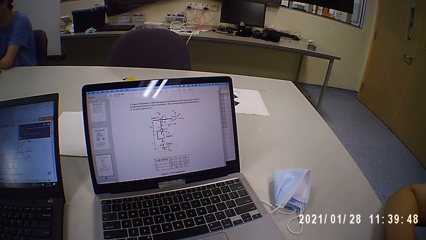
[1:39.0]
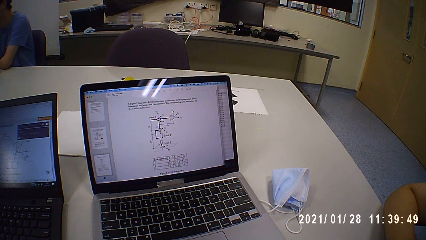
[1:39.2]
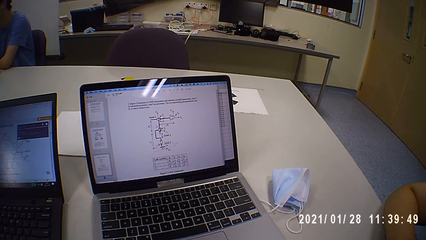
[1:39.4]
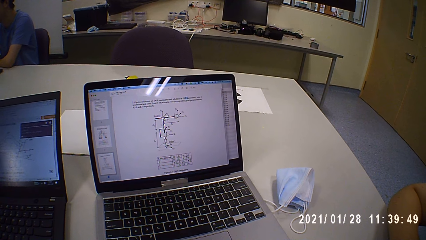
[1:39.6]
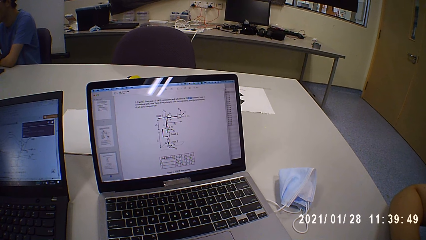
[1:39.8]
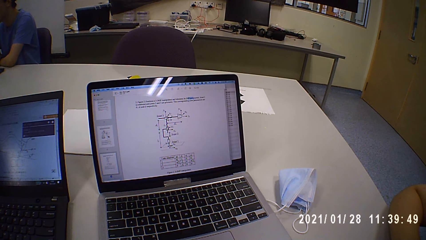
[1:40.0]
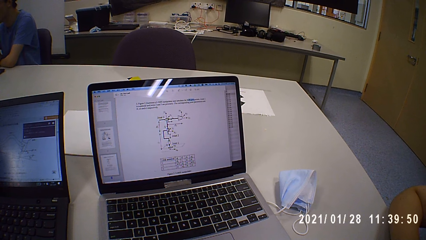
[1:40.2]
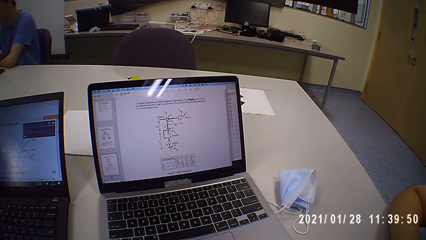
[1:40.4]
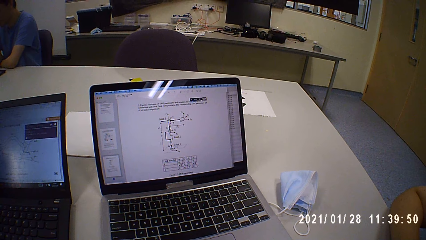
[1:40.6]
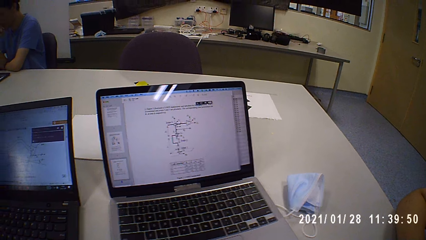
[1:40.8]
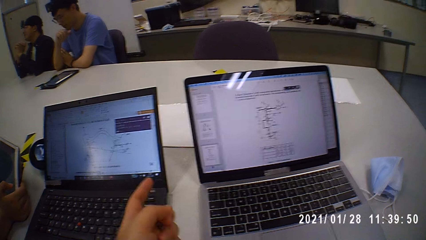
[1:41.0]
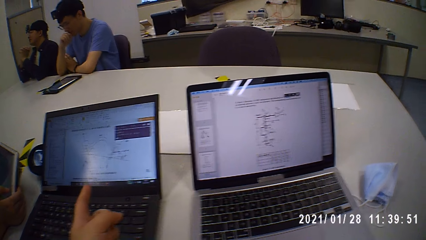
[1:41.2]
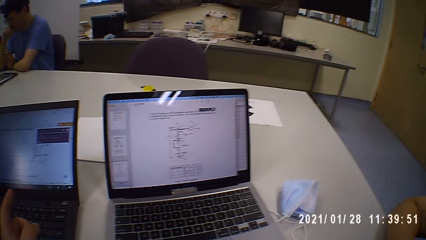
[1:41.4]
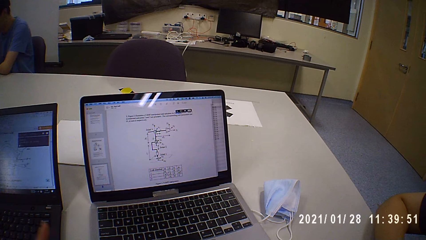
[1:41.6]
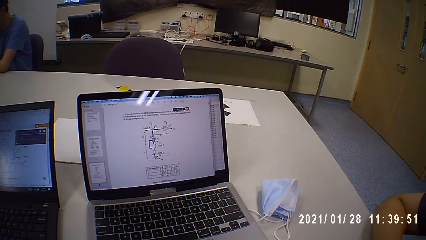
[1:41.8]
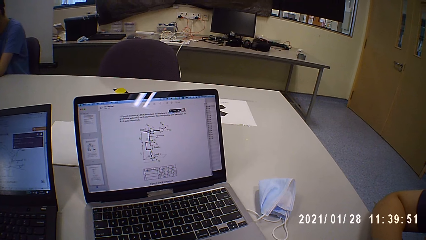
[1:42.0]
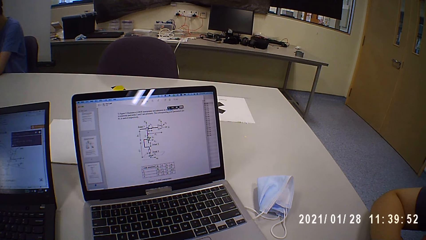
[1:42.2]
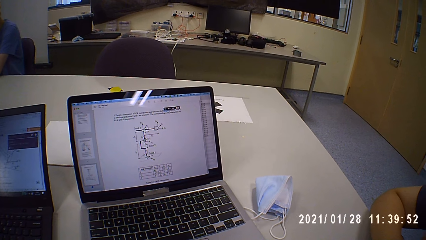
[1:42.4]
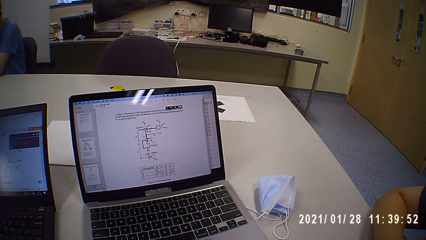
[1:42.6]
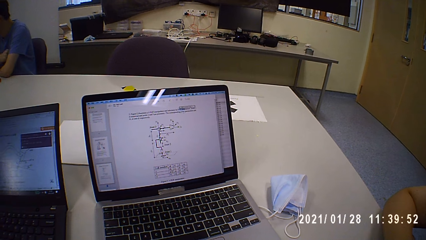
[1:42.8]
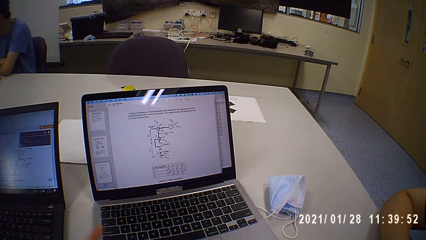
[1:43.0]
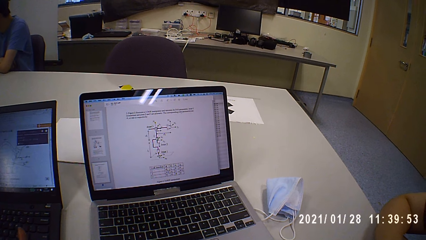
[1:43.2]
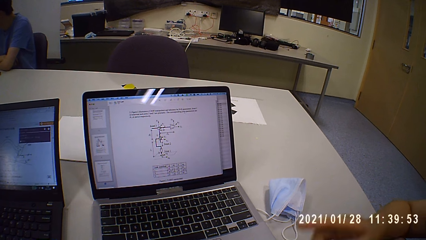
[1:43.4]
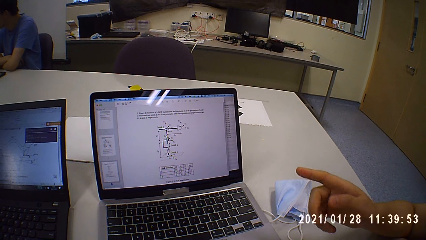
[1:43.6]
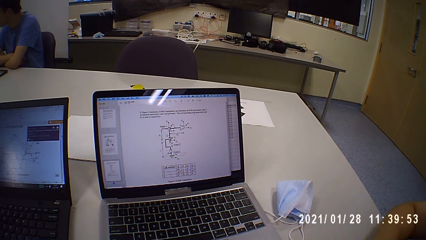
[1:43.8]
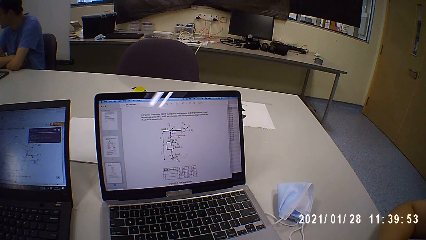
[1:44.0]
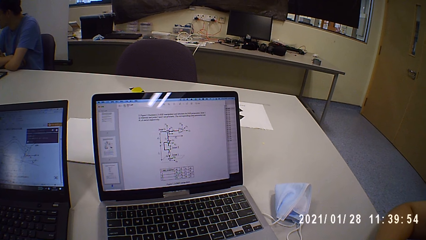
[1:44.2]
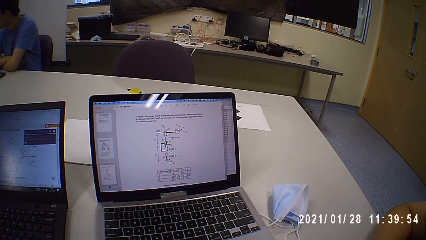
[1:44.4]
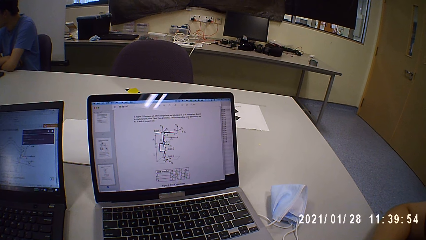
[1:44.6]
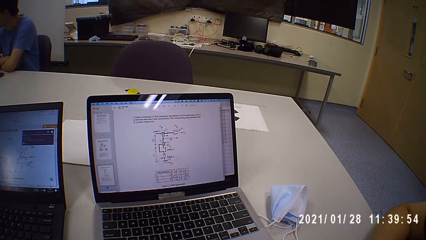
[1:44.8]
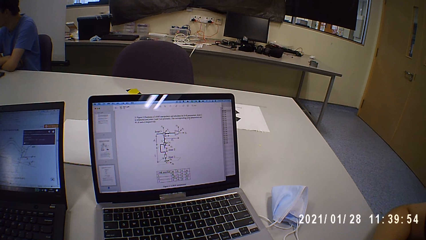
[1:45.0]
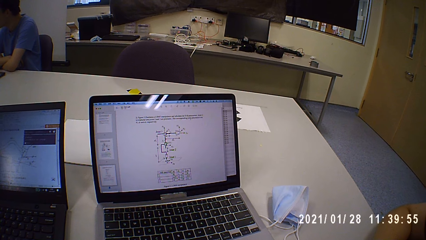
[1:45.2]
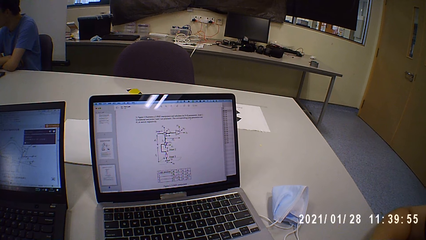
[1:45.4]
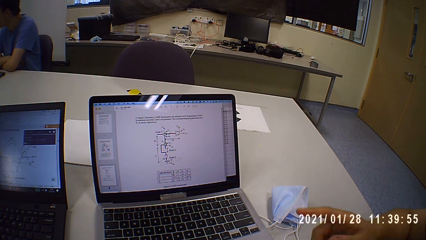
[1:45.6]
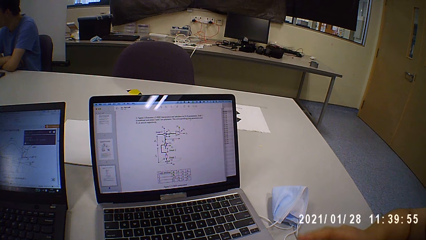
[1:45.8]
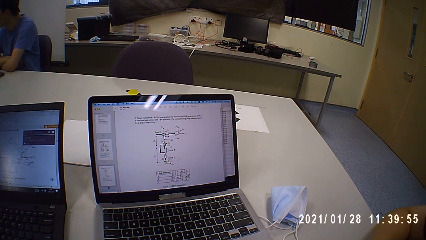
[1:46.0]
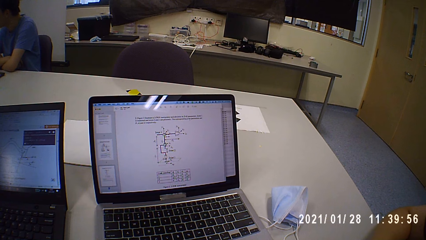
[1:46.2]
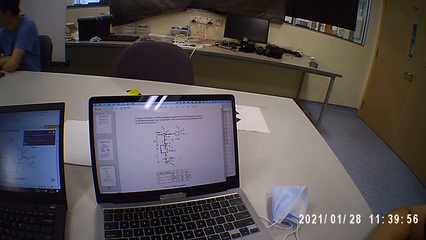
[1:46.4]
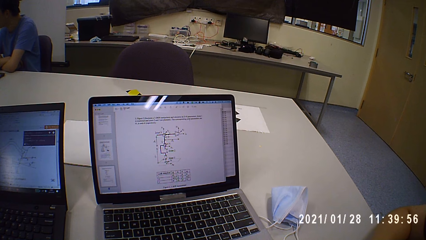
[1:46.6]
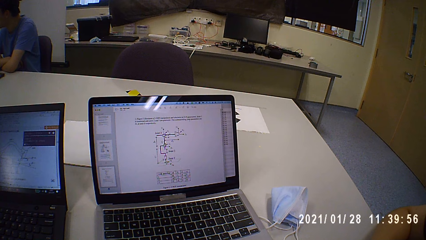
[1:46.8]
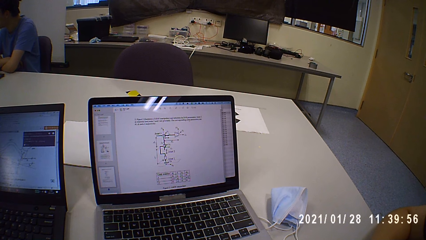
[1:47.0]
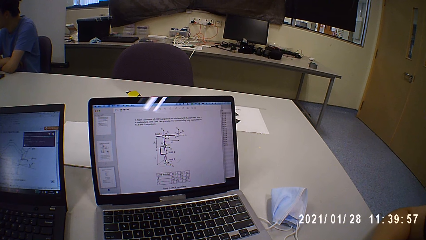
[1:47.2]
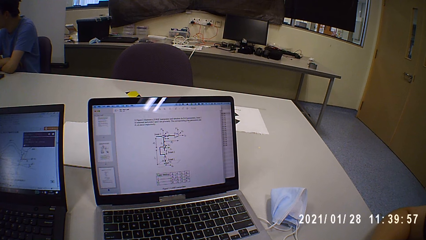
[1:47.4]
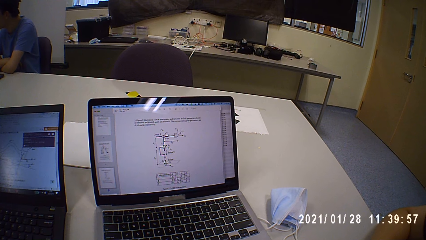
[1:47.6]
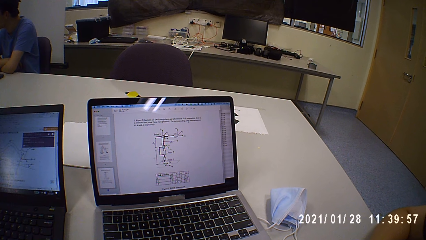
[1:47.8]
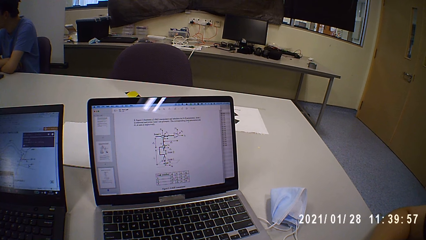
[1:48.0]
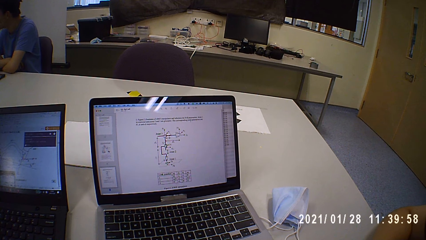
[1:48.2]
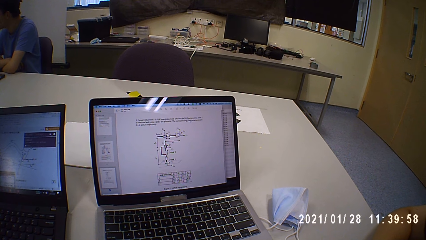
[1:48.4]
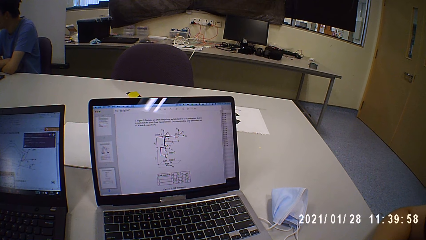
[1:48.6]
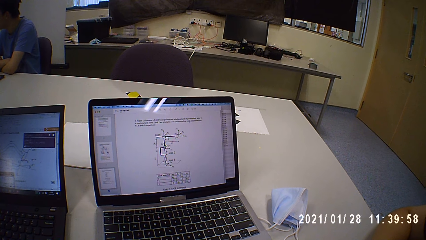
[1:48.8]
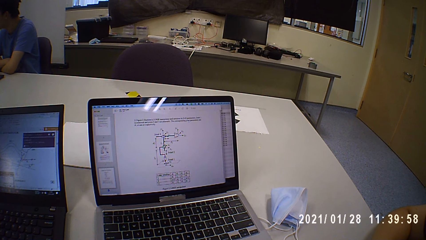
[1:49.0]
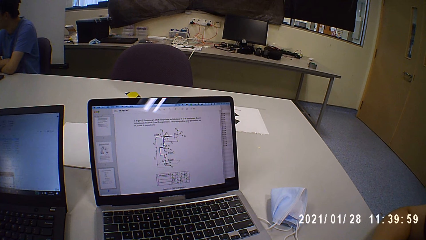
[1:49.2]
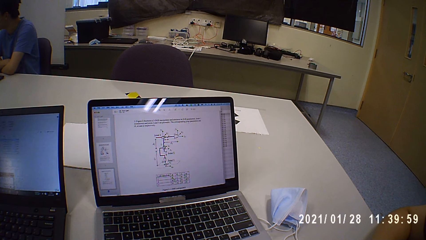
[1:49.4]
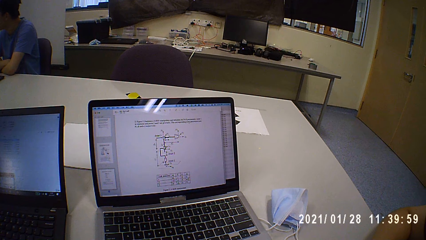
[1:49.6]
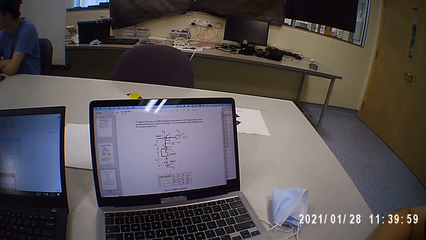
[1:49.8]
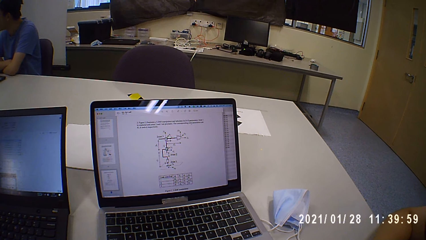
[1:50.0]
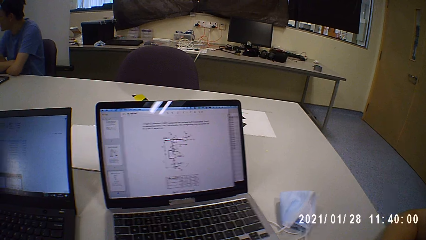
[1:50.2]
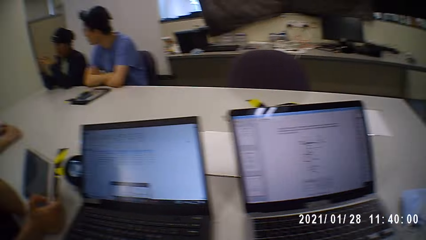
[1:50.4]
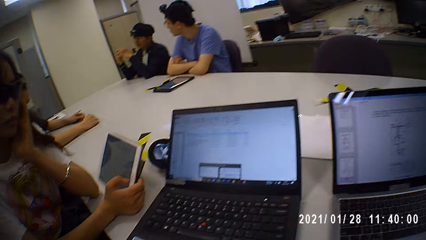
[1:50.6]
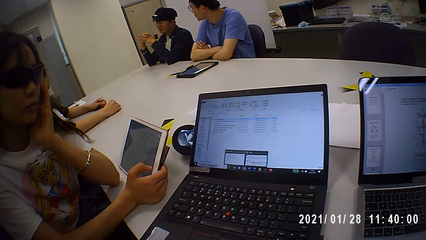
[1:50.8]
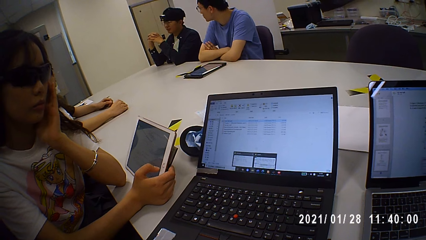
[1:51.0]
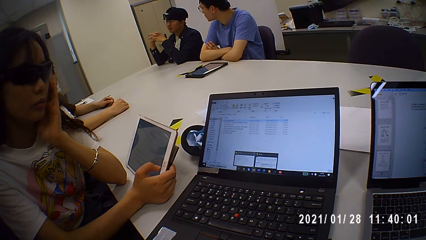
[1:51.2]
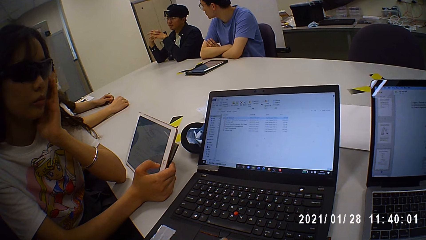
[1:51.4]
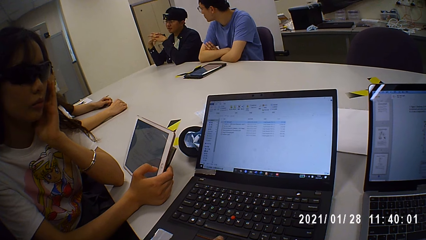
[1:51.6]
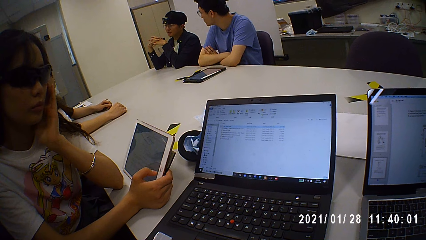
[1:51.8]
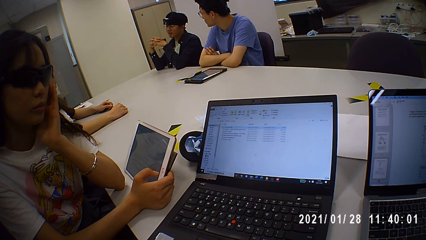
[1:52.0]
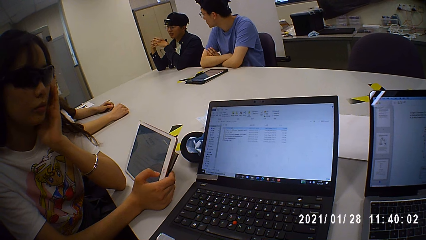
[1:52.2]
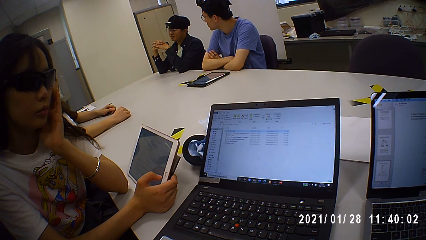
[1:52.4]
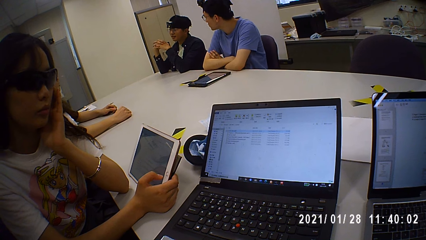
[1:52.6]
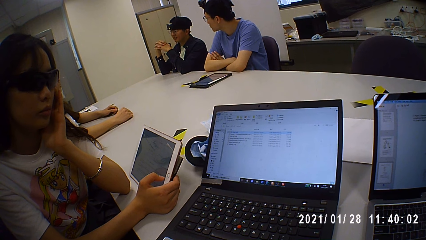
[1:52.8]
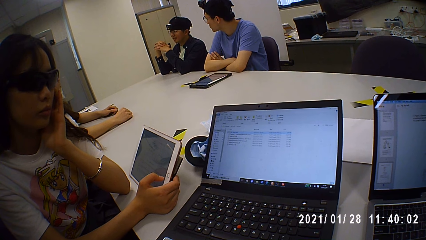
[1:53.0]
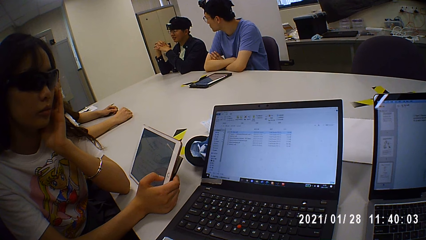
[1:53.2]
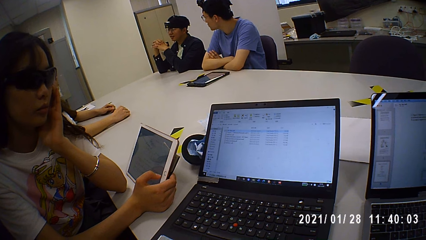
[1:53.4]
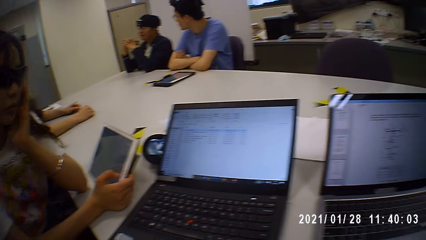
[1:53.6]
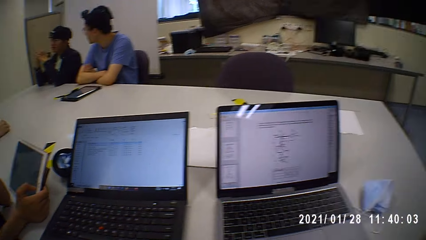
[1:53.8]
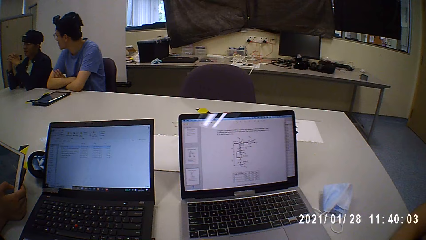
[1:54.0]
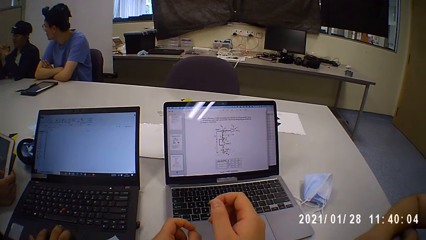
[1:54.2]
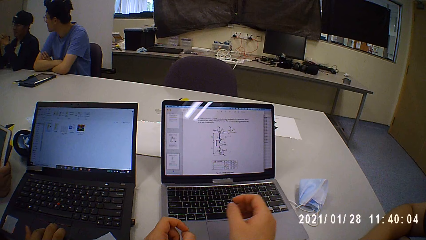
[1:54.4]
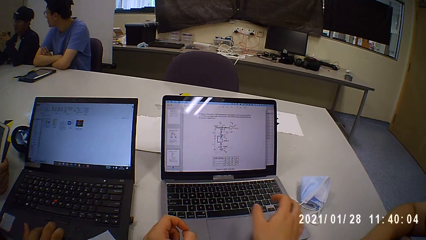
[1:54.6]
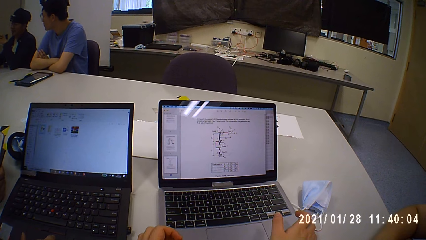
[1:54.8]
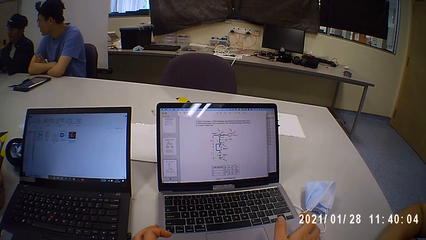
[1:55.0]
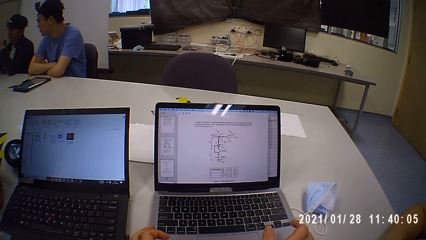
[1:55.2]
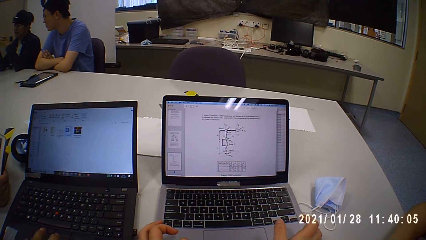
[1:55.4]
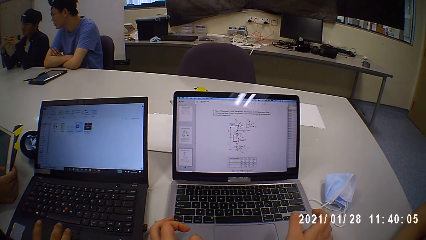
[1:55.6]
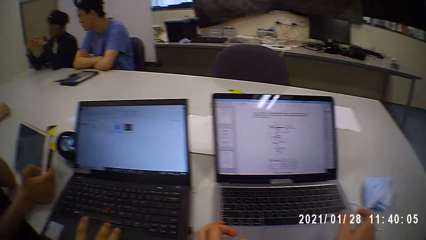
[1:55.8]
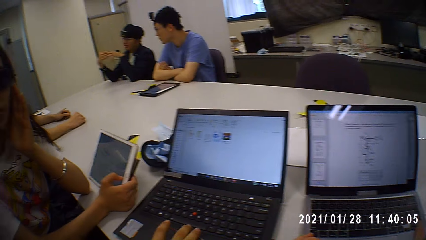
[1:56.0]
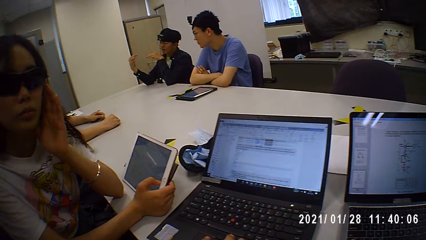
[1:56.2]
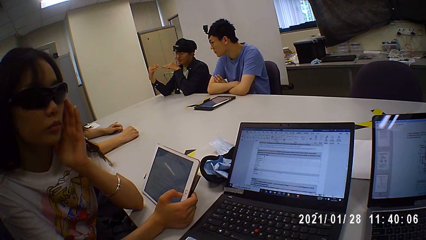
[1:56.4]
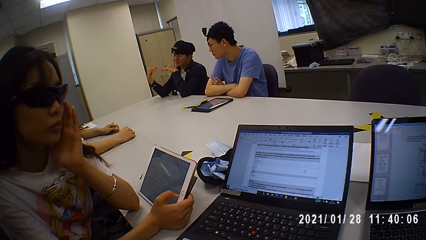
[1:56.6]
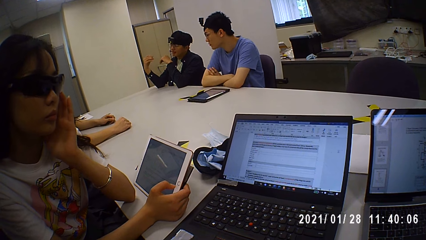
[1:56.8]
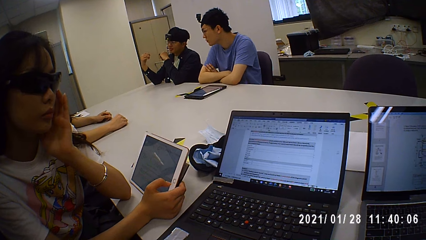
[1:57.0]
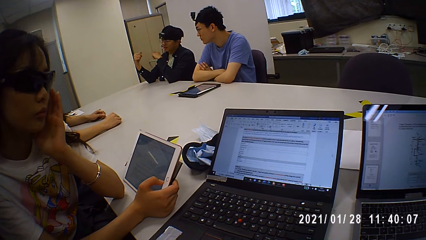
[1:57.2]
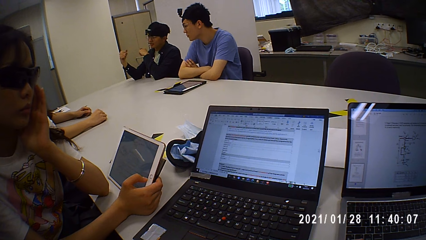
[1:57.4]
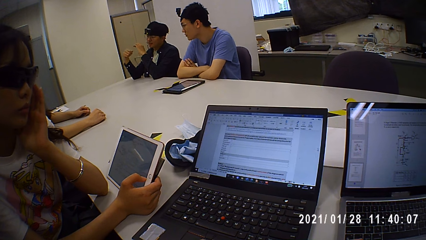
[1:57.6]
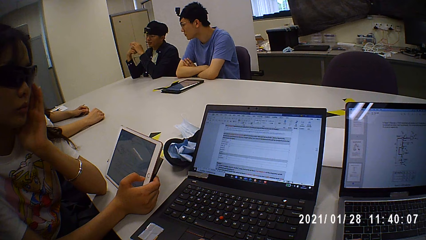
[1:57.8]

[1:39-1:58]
The camera wearer talks to a man, looks at the laptop, and points at the laptop. The man talks to the camera wearer and points at the laptop. The camera wearer talks to the man and looks around. A person talks to another person. The camera wearer talks to the man and looks around. The man grabs the laptop. The camera wearer touches the laptop. They look at the laptop.
